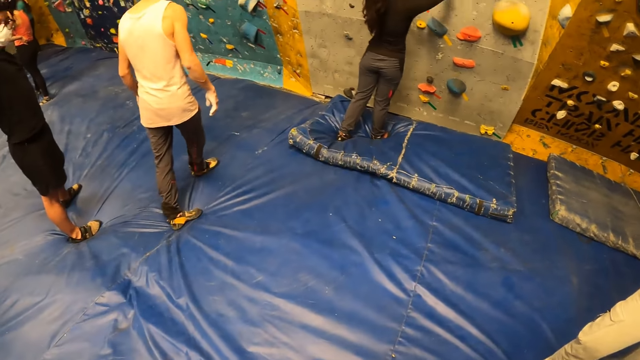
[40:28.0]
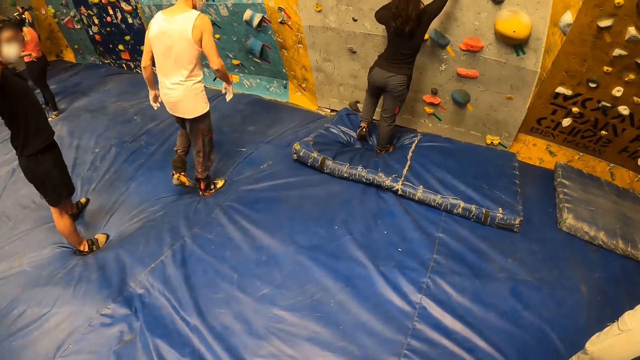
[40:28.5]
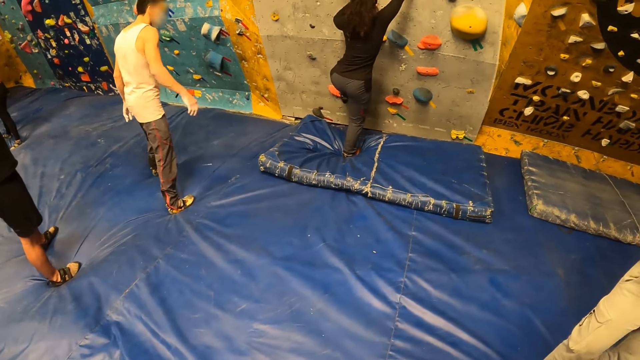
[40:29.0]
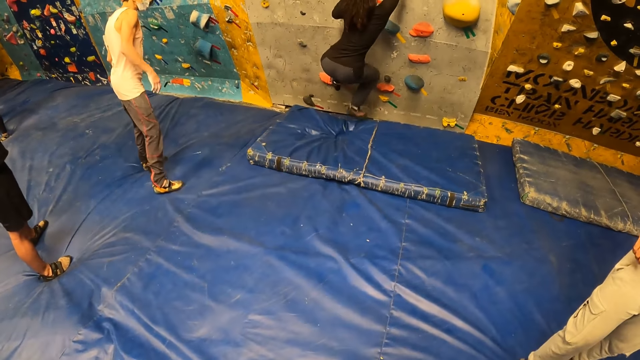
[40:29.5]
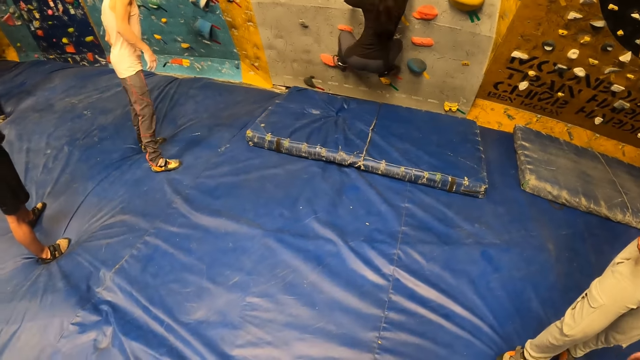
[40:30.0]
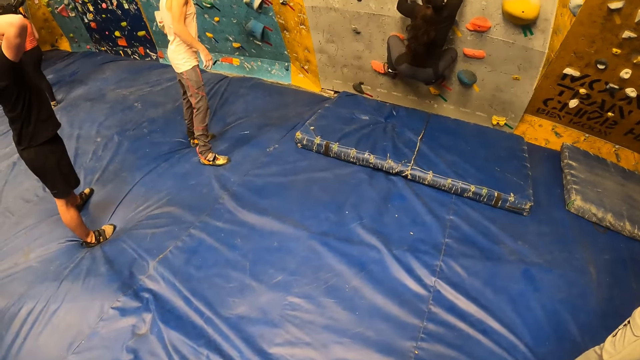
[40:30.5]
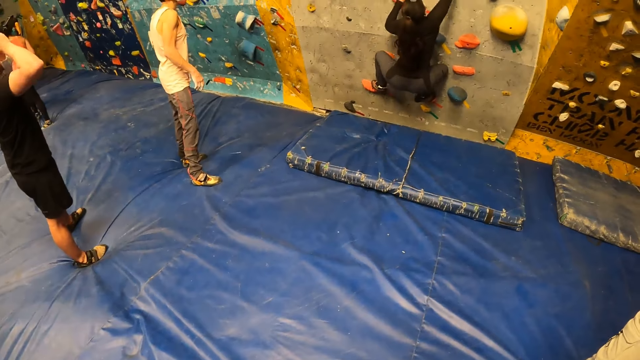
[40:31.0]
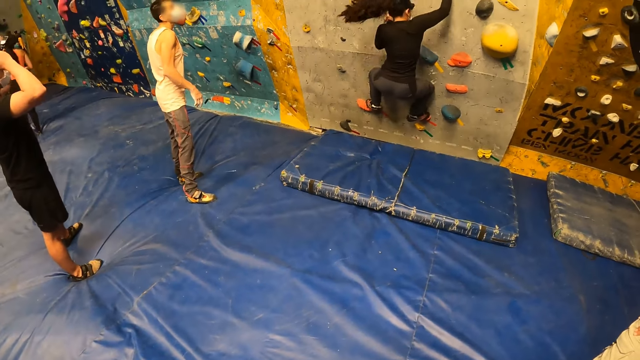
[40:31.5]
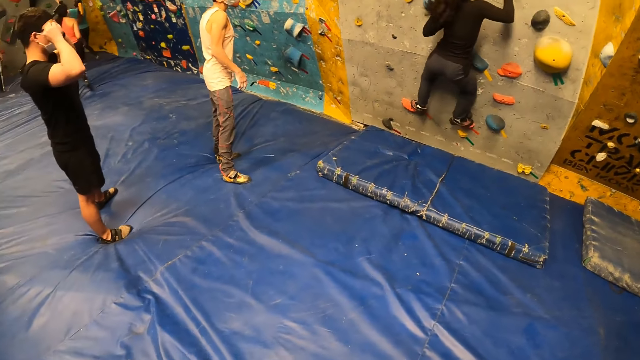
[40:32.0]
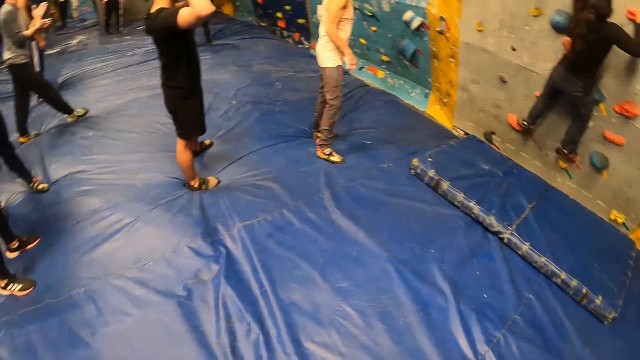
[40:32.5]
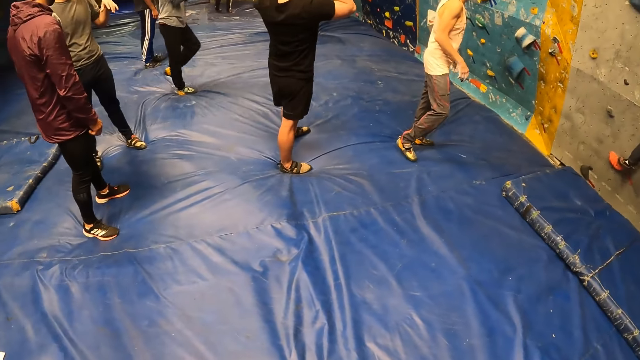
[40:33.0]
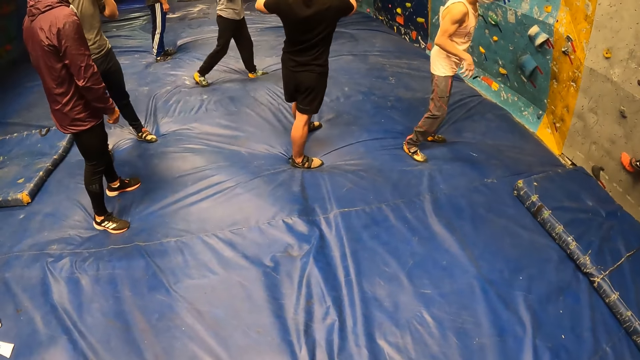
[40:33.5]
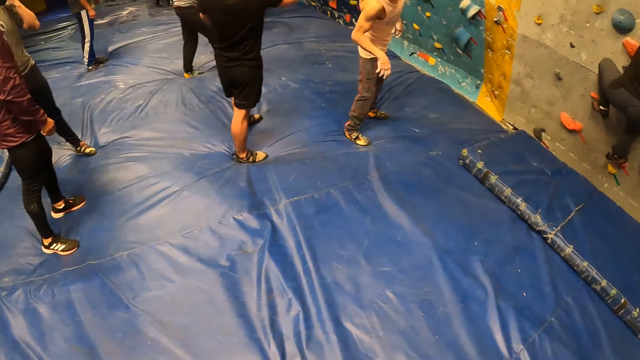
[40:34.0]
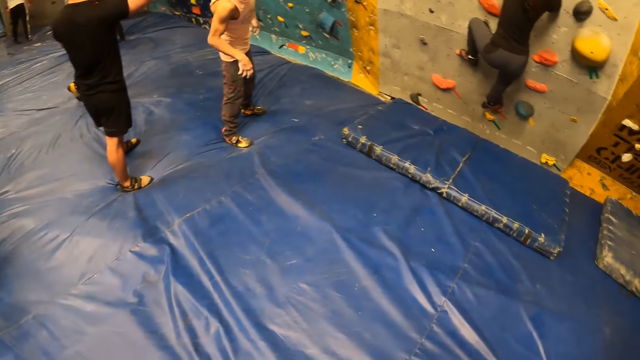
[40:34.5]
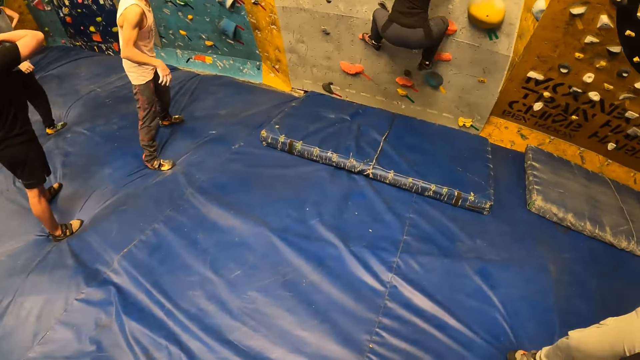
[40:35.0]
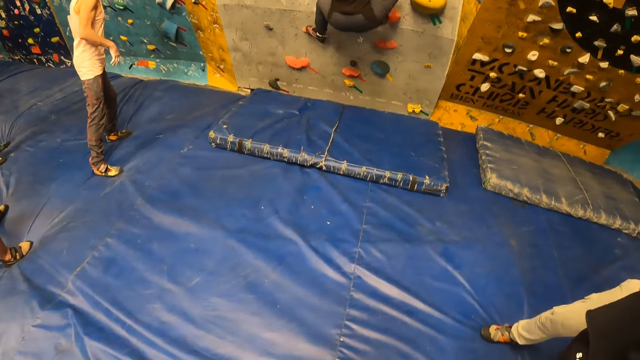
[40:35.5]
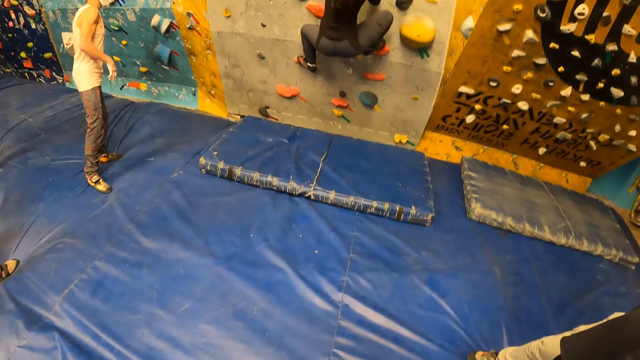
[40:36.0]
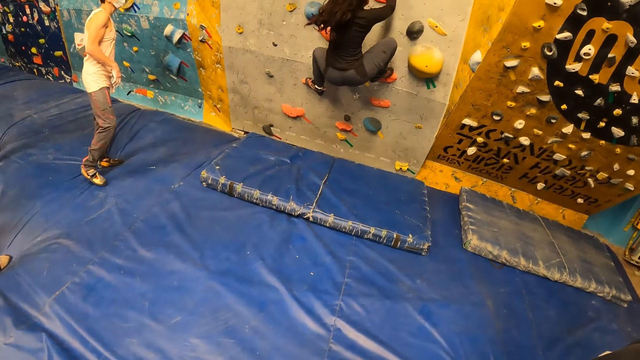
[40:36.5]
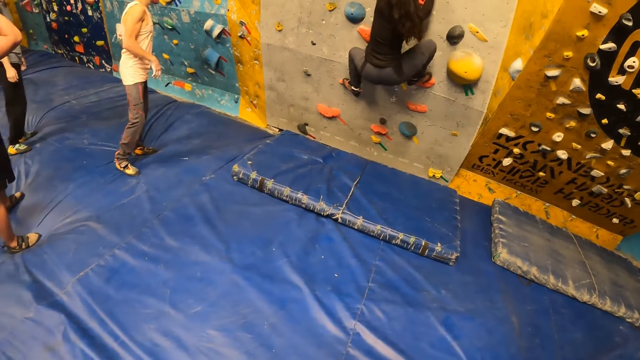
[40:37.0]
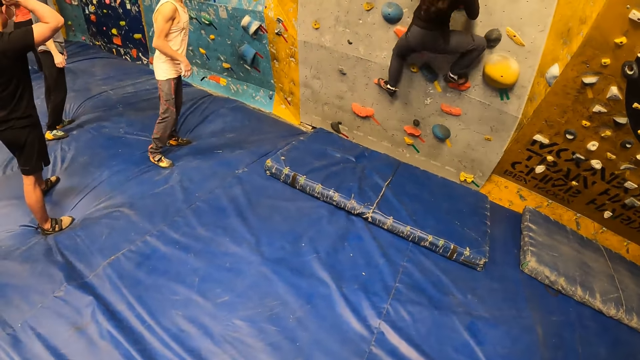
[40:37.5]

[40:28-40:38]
A woman climbs the rock wall with both hands. A man looks around the indoor playground. The man holds his head. The woman climbs the rock wall. The camera wearer looks around the indoor playground. The woman climbs the rock wall.

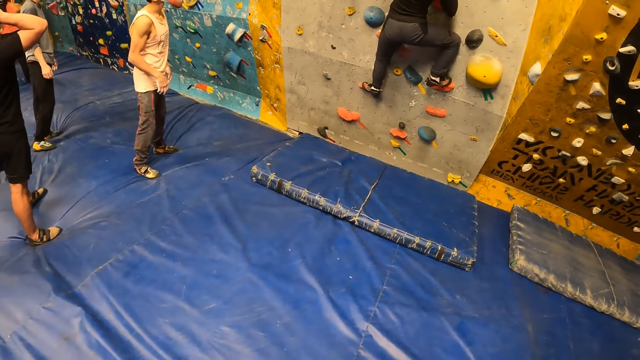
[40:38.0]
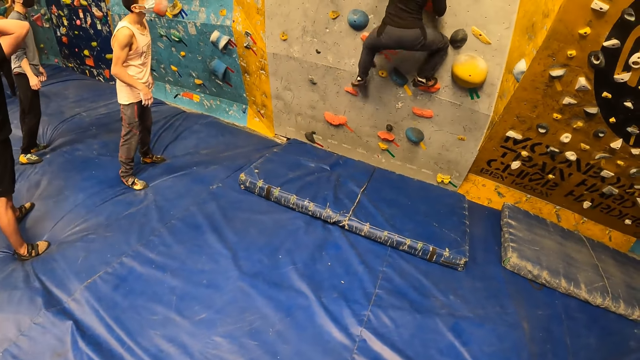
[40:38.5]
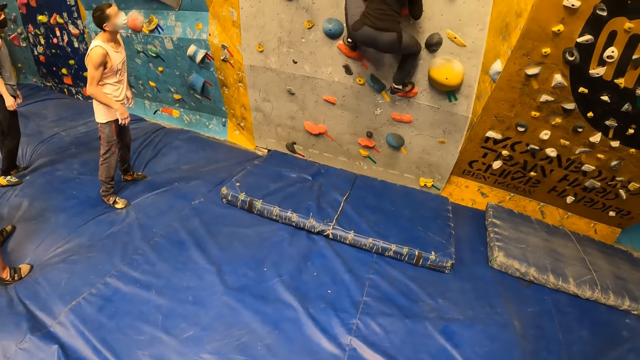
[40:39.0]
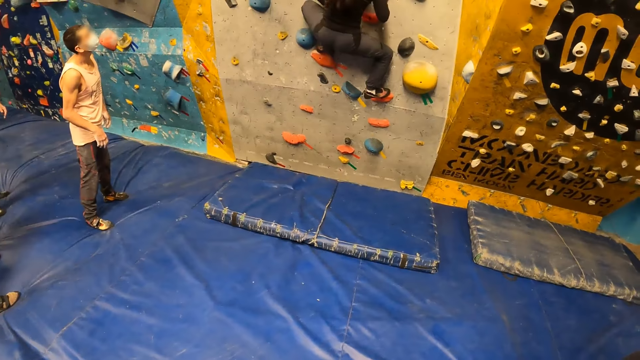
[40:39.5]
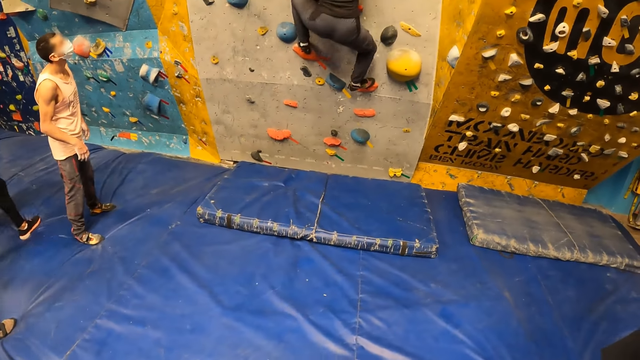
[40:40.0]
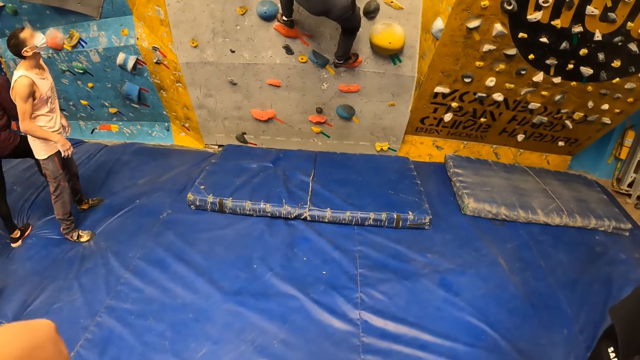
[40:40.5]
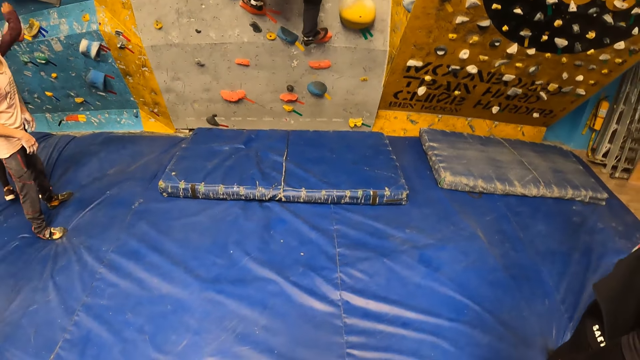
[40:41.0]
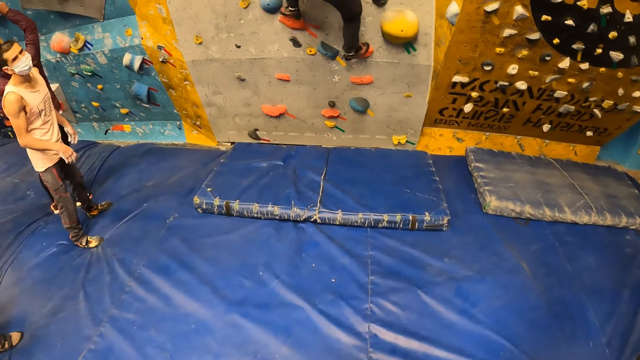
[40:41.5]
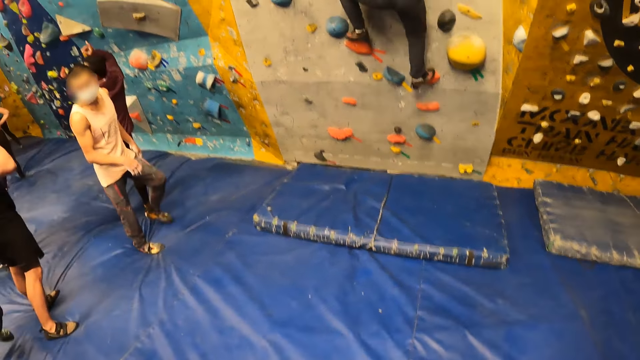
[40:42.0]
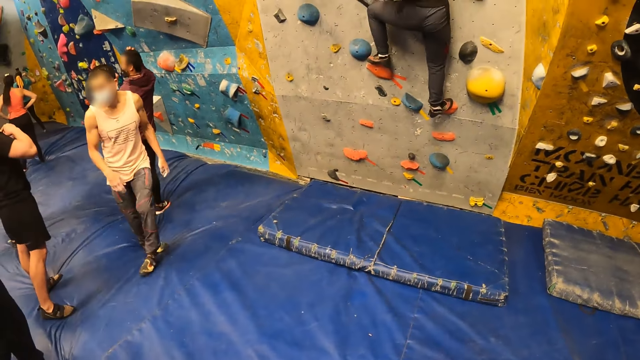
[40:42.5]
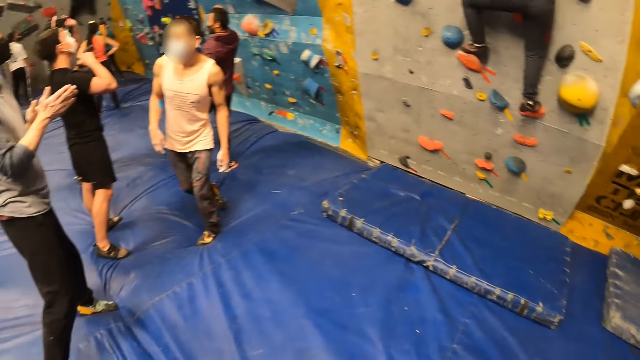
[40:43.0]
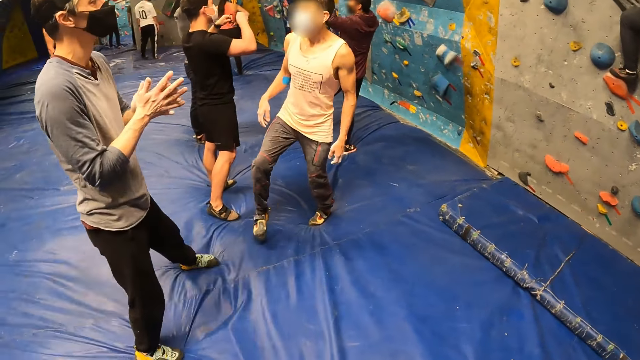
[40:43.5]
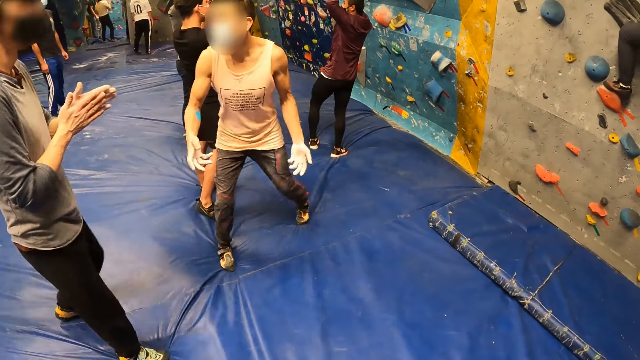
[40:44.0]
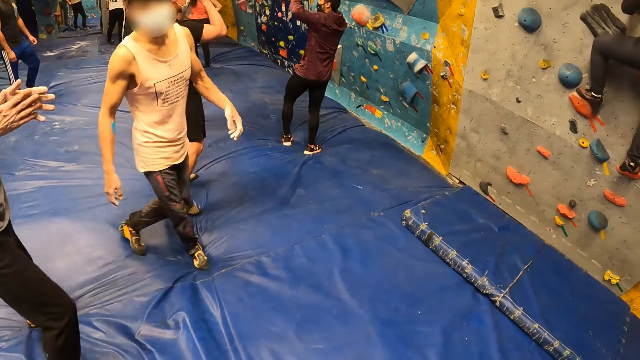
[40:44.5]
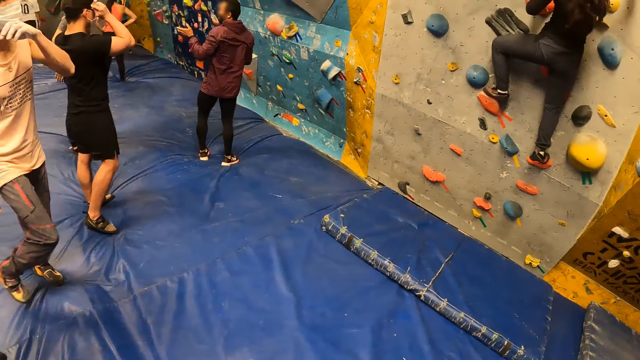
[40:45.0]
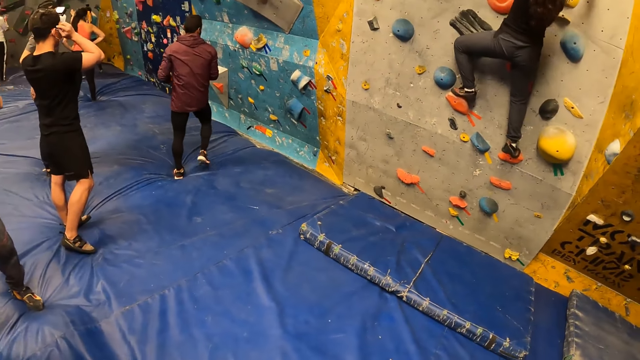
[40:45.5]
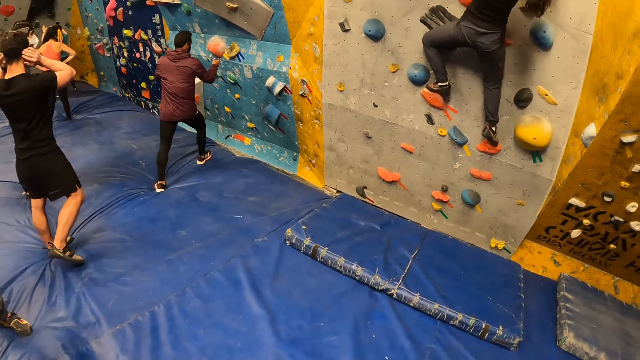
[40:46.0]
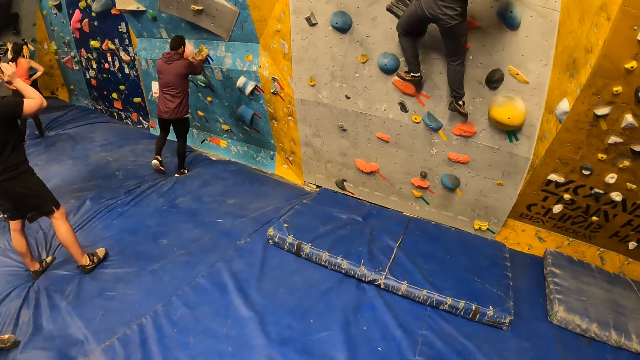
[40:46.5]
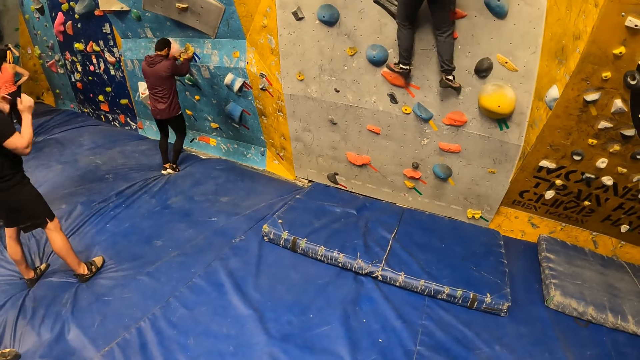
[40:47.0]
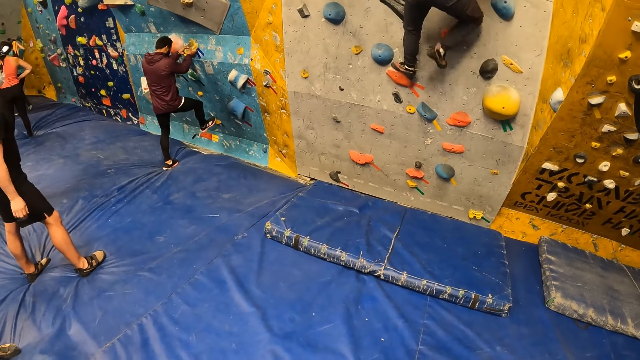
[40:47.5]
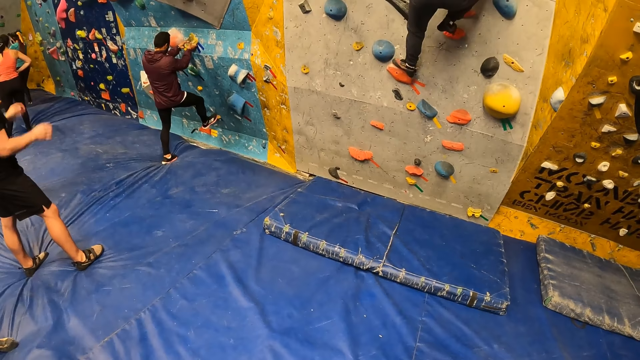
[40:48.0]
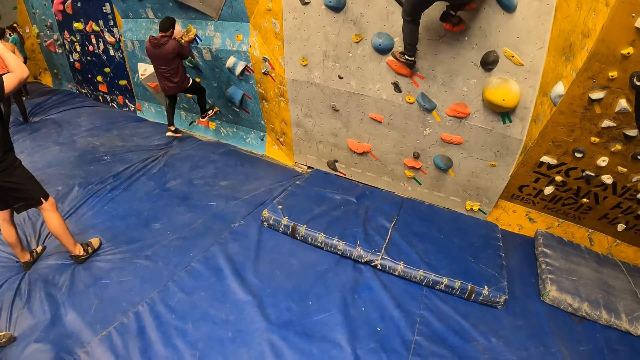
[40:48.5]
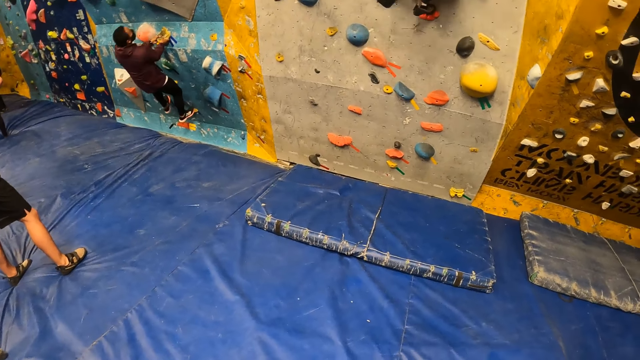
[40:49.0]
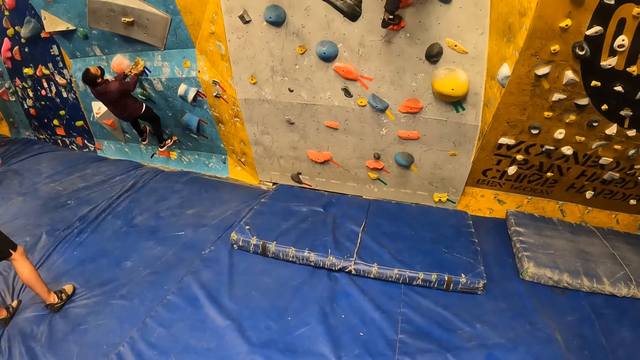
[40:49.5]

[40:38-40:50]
The camera wearer looks around the rock wall. A man interacts with another man. A woman climbs the rock wall. A third man climbs the climbing wall with both hands. Another woman climbs the wall.
